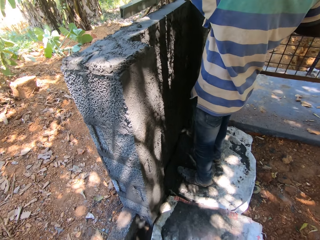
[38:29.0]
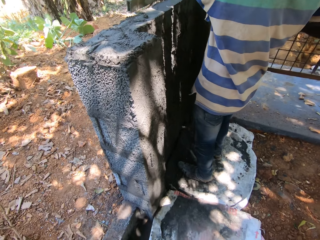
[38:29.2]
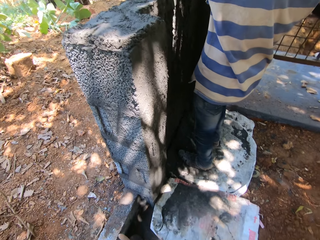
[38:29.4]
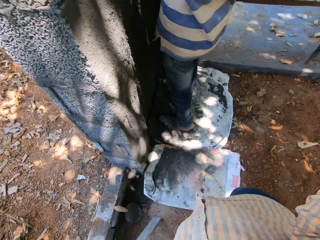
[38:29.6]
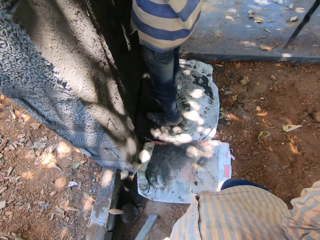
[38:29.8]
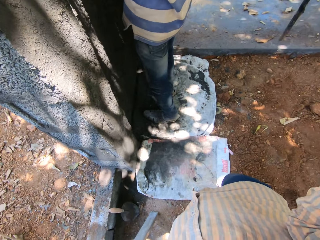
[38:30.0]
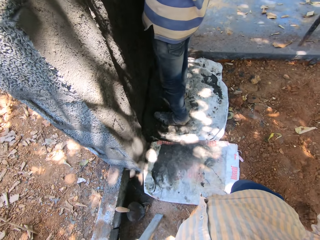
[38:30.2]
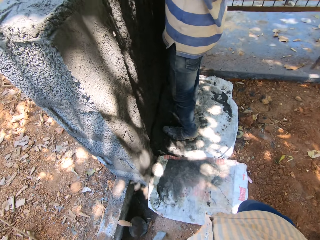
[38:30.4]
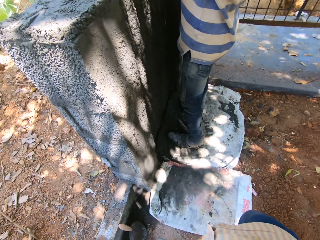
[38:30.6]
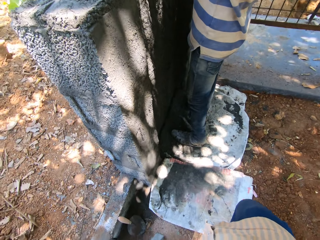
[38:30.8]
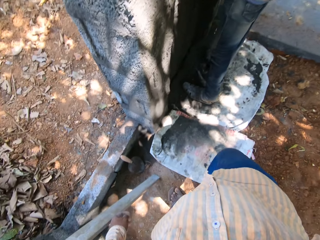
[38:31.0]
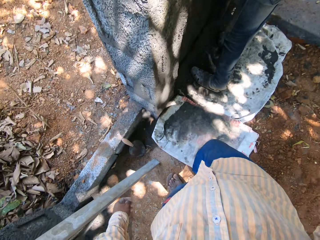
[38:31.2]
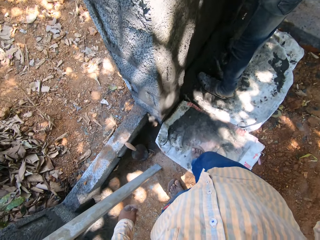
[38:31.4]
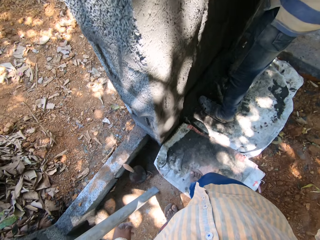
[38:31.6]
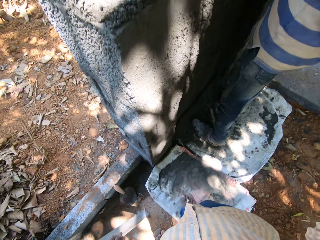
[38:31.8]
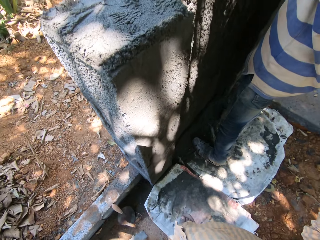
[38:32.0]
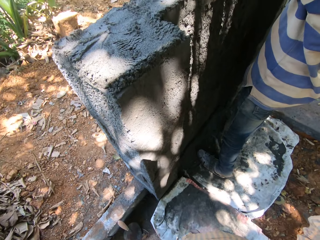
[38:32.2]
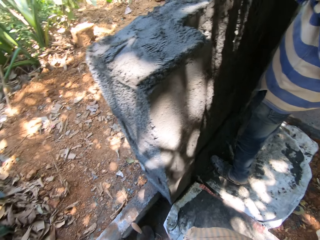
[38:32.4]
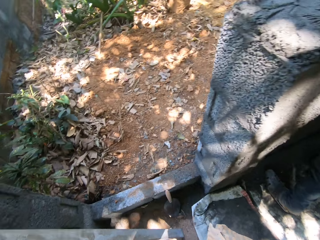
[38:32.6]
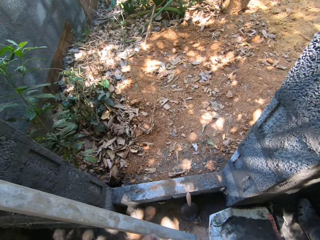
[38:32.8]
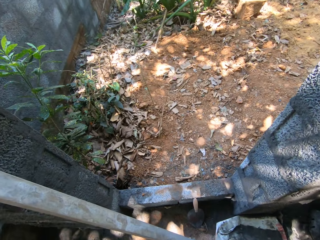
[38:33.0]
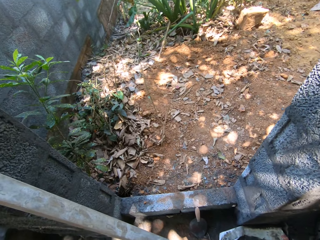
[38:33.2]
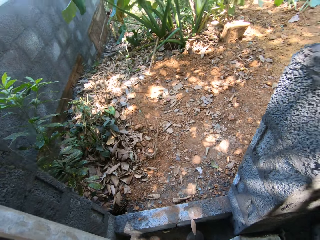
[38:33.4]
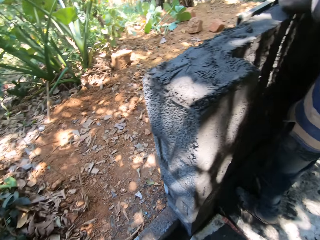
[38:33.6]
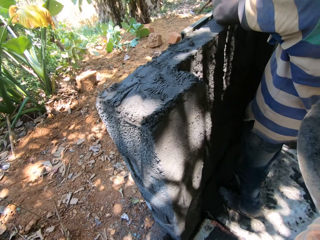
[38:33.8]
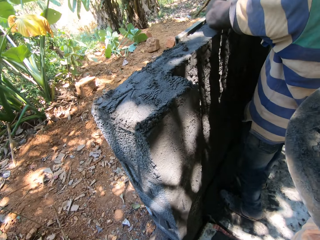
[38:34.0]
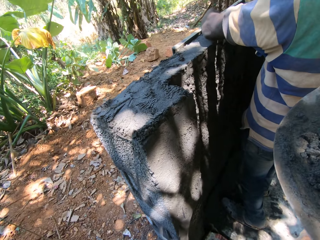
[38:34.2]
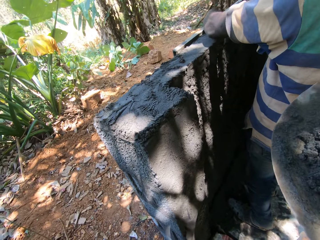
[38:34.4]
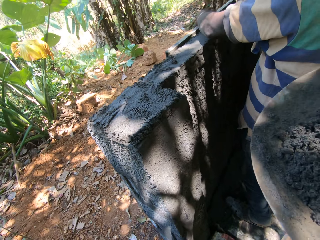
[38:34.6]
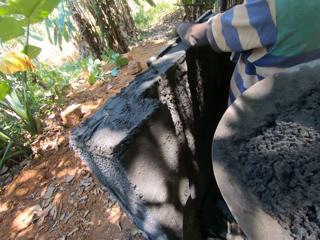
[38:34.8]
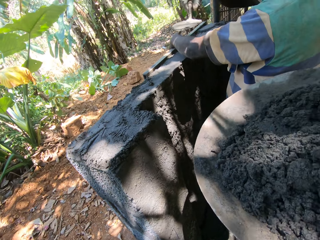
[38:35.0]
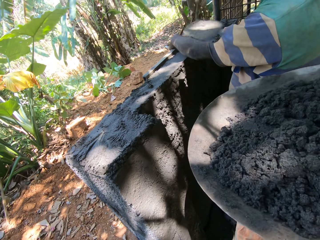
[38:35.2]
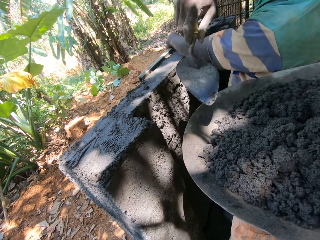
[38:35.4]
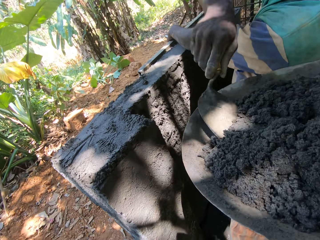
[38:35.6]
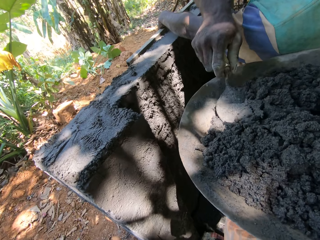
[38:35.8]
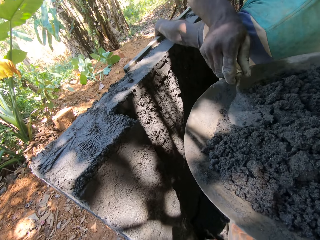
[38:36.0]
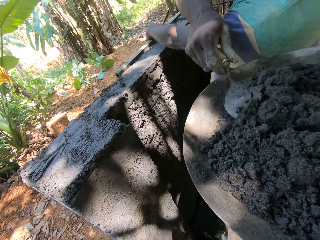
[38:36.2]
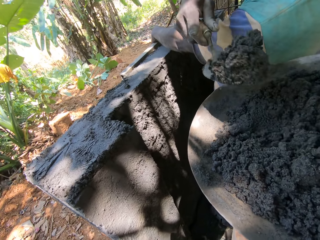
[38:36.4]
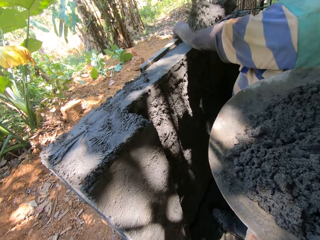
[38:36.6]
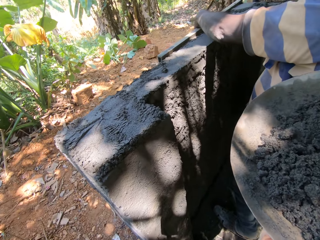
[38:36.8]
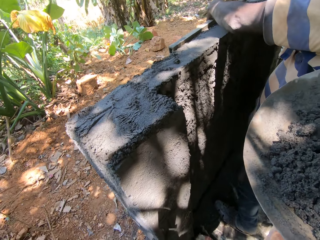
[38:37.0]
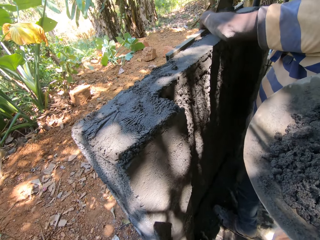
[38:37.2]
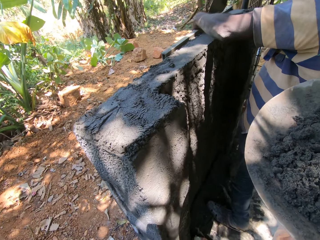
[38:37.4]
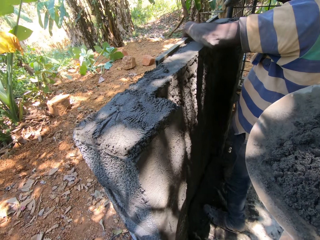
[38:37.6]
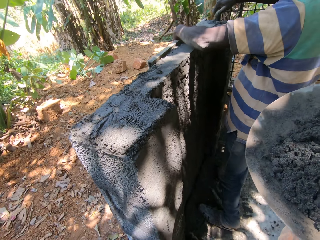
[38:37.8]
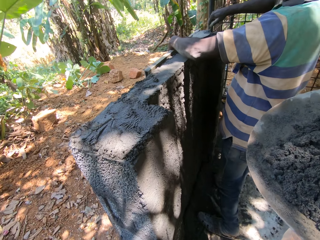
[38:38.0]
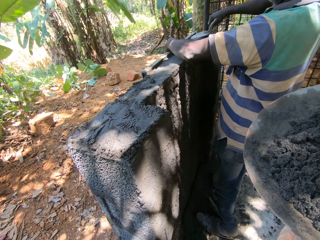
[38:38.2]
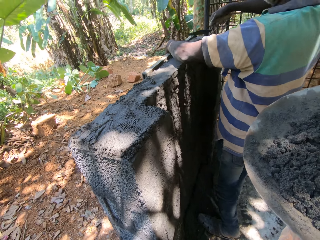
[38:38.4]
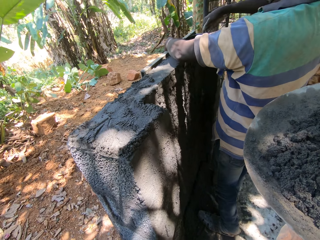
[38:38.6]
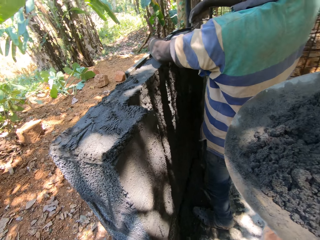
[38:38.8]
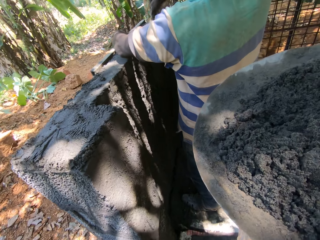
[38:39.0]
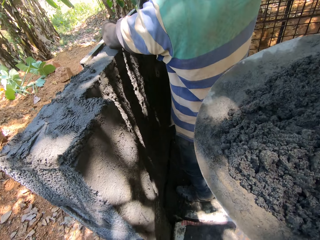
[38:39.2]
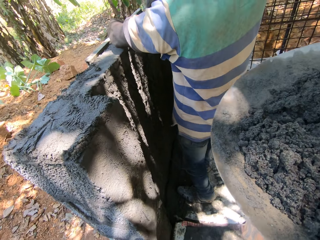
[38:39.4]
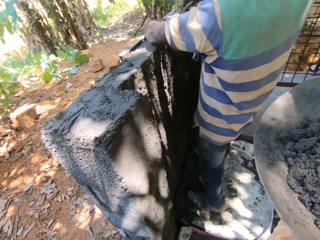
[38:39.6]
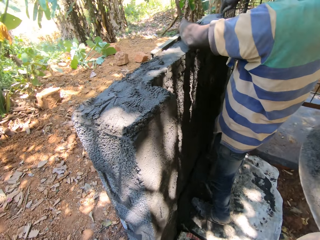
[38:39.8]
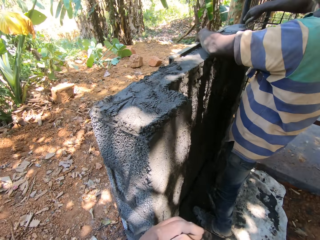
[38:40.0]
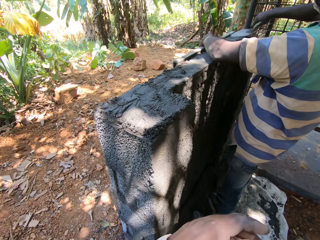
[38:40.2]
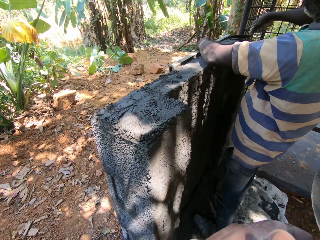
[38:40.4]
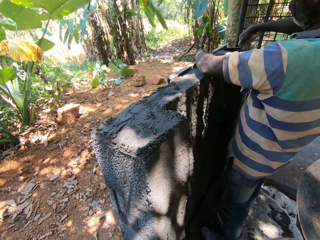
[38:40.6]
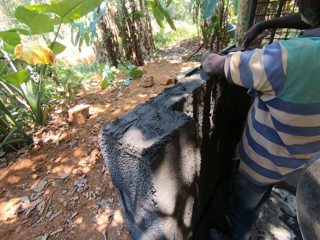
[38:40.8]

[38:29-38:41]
A man places a metal rod on the wall with his left hand. The camera wearer moves towards the man. The man scoops cement or concrete from the tray with the trowel with his right hand, puts the concrete on the wall, and smoothens the cement on the wall with the trowel with his right hand.

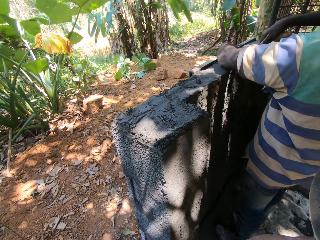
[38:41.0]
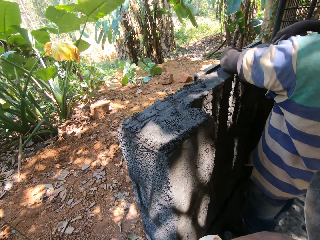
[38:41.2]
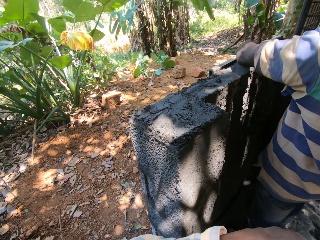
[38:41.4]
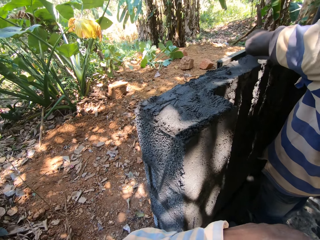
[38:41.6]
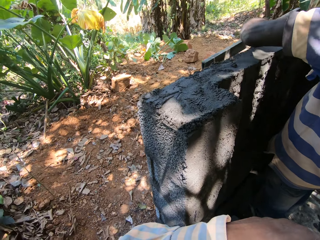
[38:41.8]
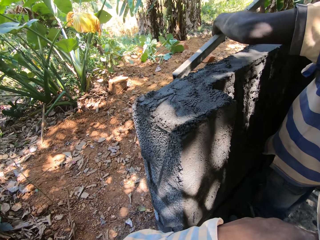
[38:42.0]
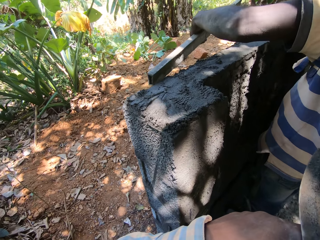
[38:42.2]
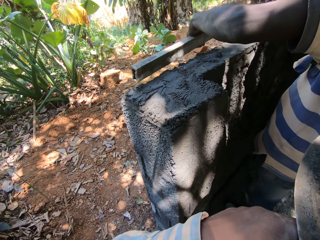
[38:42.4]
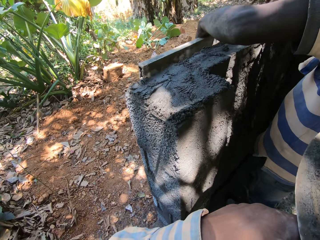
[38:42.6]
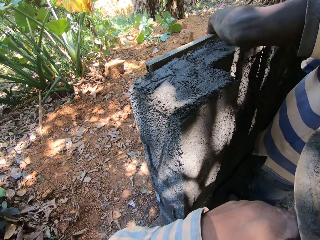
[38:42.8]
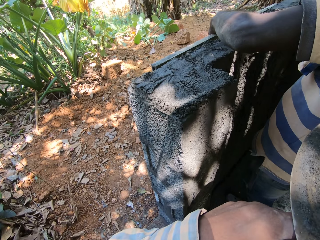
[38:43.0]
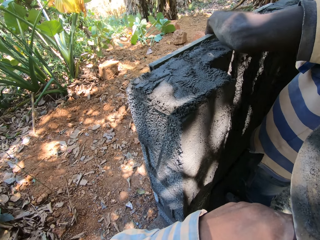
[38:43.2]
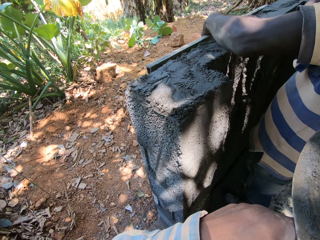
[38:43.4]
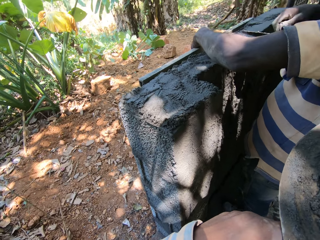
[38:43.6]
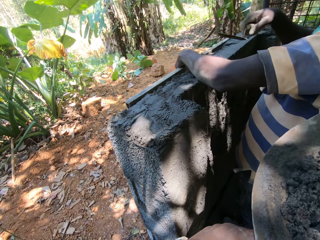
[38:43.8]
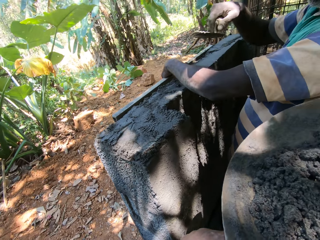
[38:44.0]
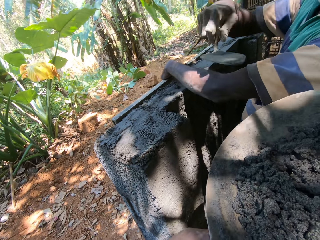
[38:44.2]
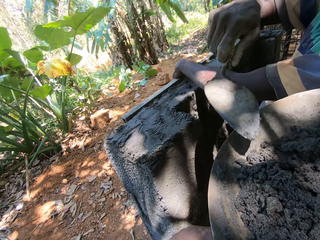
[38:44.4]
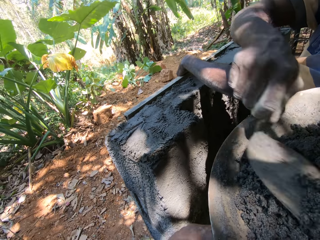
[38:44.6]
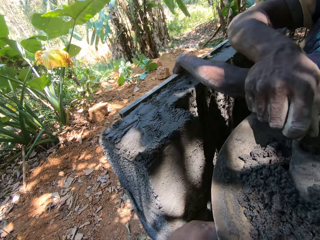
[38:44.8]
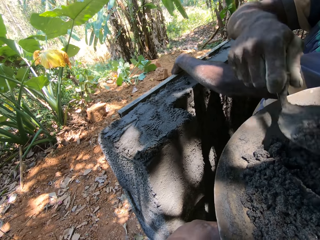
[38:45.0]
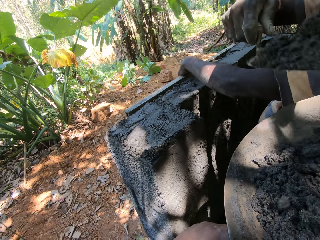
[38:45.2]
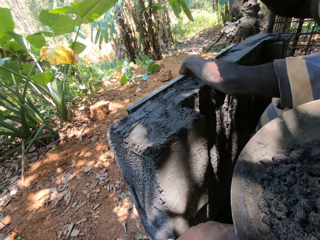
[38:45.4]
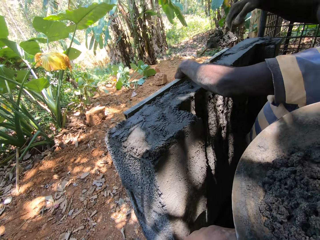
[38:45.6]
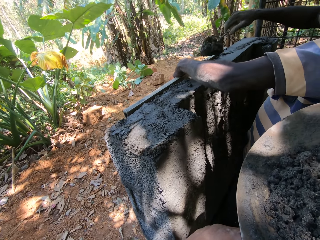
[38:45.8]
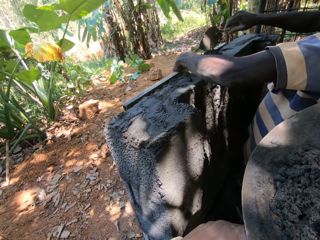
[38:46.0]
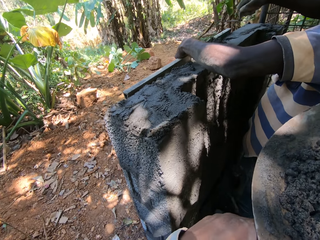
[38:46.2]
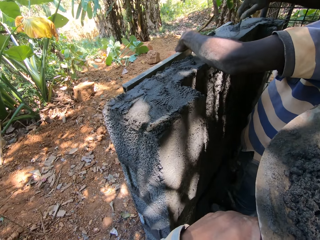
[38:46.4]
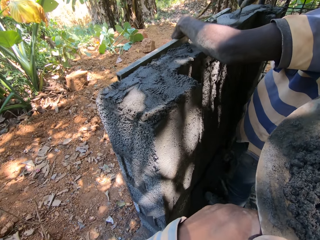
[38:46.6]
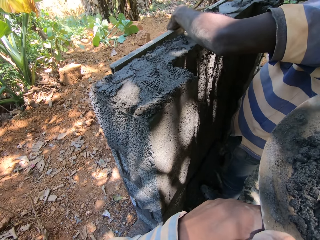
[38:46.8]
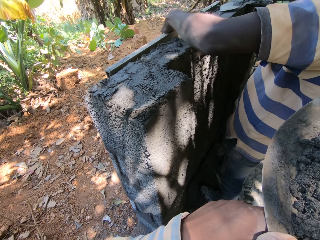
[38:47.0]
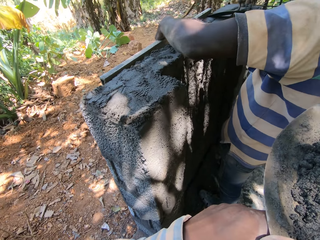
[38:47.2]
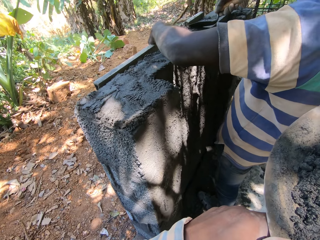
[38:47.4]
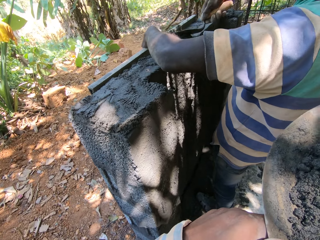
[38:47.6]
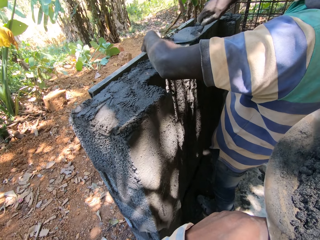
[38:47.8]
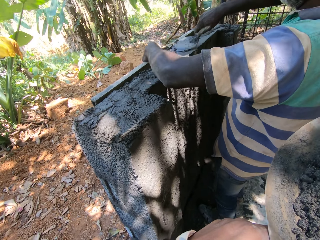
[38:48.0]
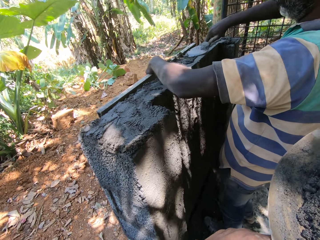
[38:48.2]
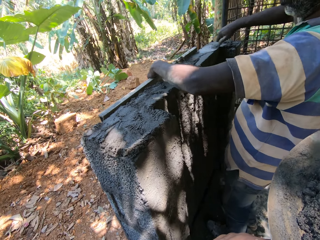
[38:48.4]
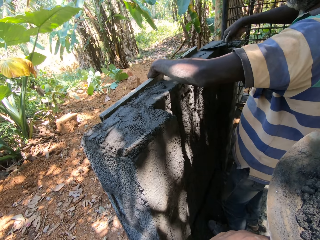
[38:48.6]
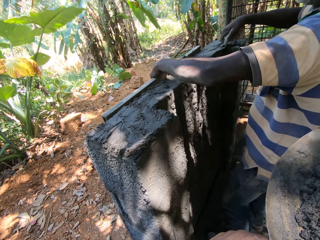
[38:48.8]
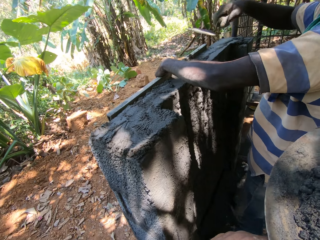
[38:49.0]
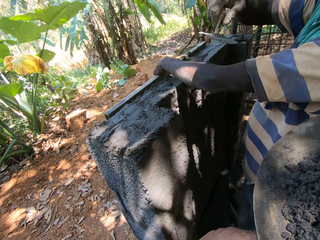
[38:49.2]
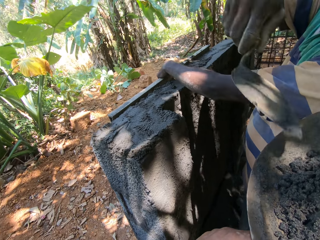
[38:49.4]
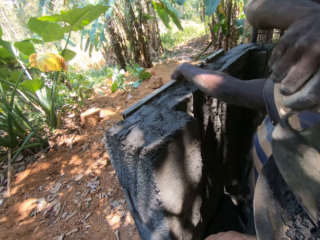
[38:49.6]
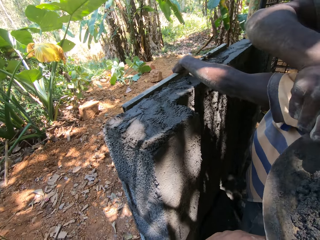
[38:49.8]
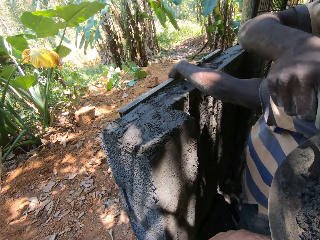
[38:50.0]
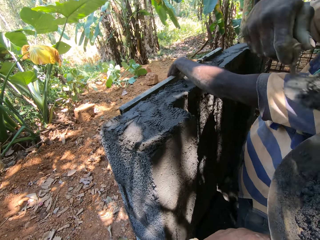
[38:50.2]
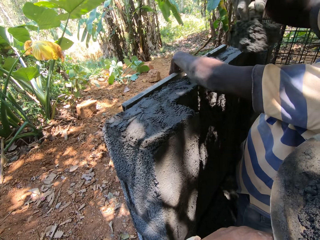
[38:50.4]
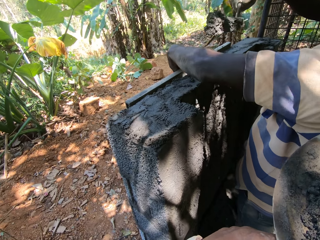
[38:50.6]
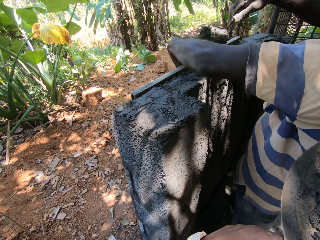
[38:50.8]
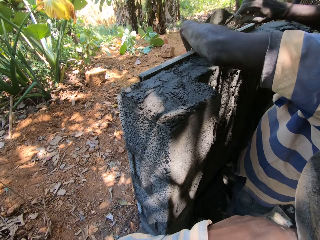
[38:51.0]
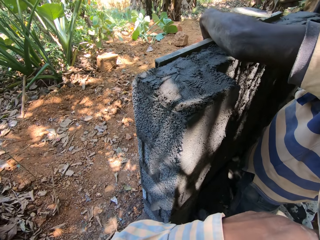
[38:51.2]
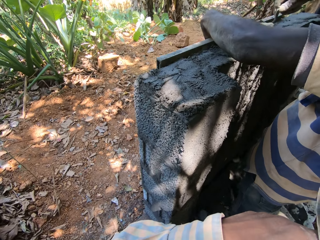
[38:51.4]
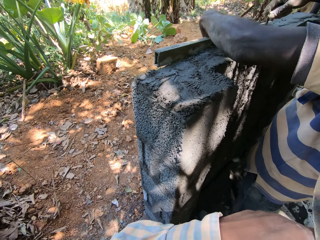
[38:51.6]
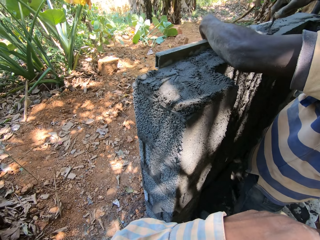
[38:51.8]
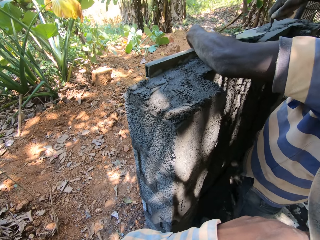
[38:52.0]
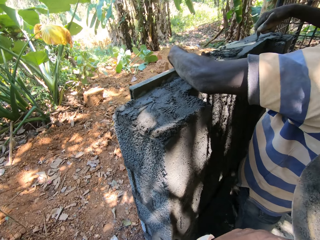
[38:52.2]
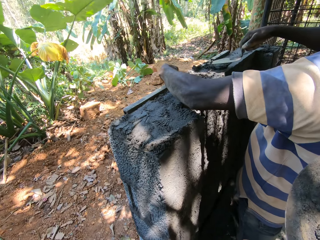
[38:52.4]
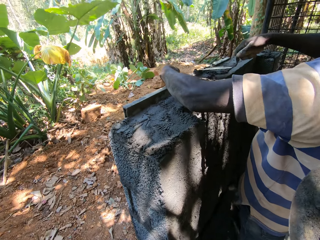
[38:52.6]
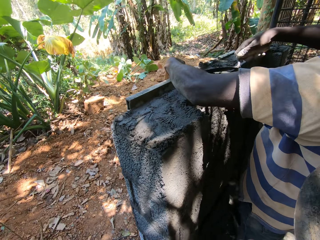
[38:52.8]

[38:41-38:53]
A man moves the rod on the wall. He picks the metal rod from the wall with his left hand and places the metal rod on the wall with his left hand. He scoops cement from the tray with the trowel with his right hand. He places the cement on the wall with the trowel with his right hand. He smoothens cement on the wall with the trowel with his right hand. He scoops cement from the tray with the trowel with his right hand. He places the cement on the wall with the trowel with his right hand. He smoothens cement on the wall with the trowel with his right hand.
